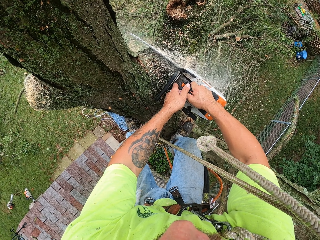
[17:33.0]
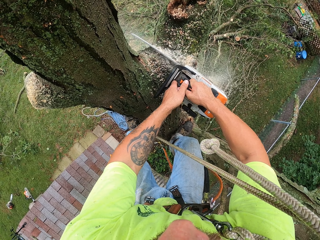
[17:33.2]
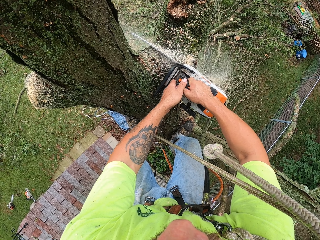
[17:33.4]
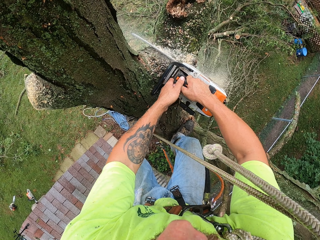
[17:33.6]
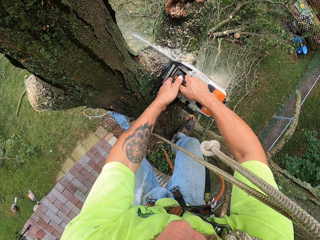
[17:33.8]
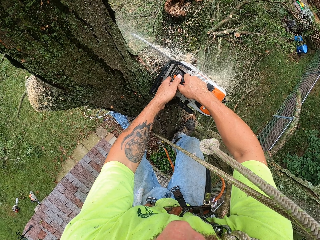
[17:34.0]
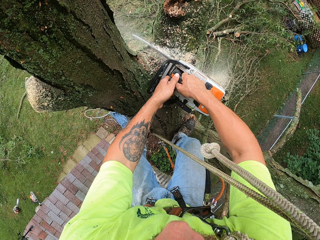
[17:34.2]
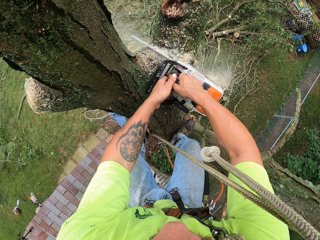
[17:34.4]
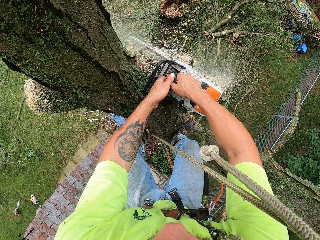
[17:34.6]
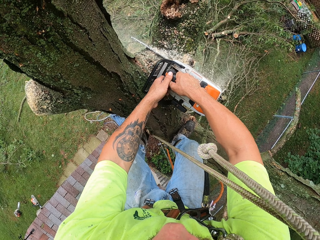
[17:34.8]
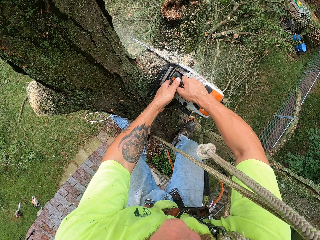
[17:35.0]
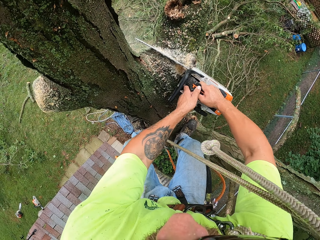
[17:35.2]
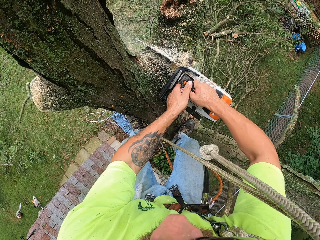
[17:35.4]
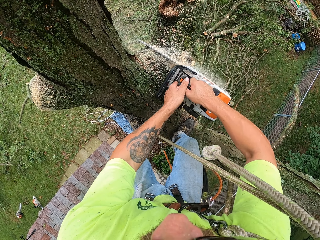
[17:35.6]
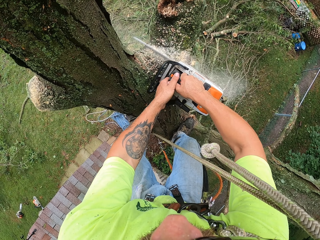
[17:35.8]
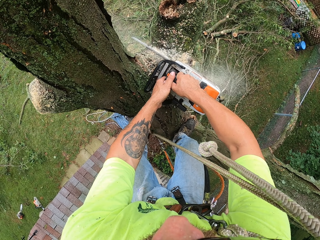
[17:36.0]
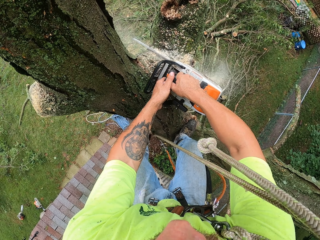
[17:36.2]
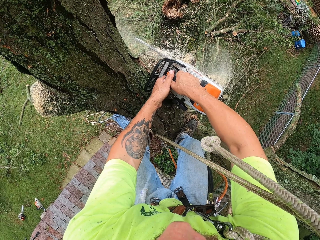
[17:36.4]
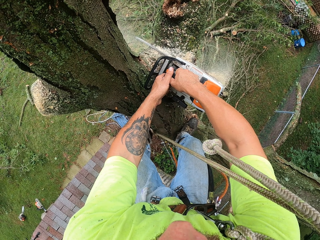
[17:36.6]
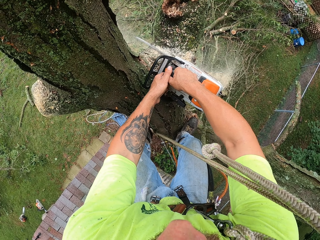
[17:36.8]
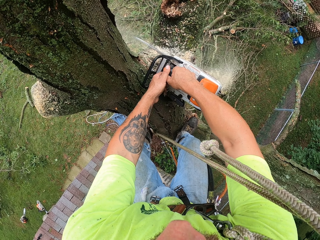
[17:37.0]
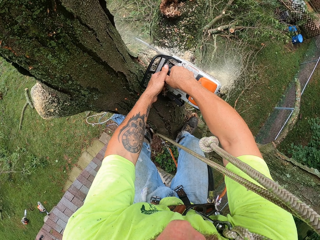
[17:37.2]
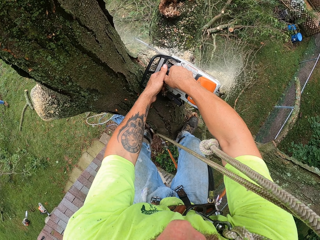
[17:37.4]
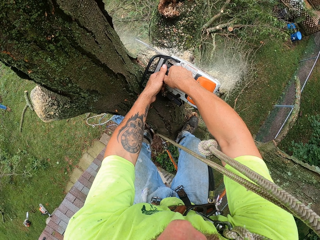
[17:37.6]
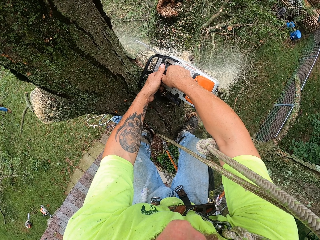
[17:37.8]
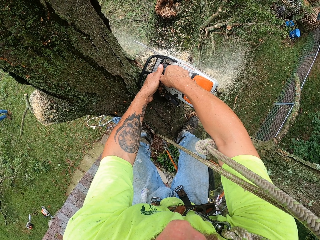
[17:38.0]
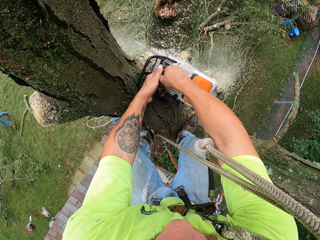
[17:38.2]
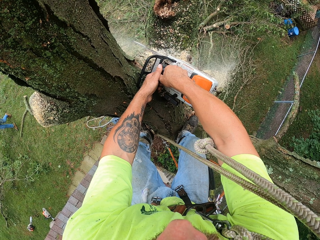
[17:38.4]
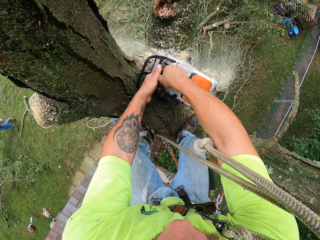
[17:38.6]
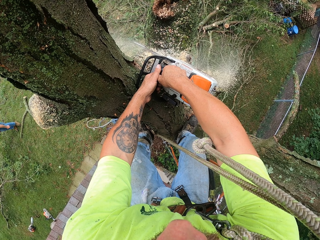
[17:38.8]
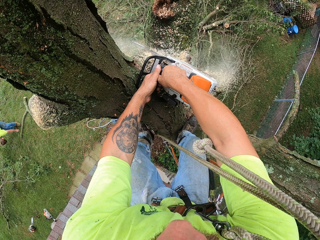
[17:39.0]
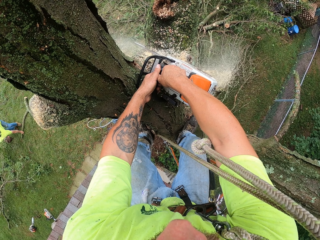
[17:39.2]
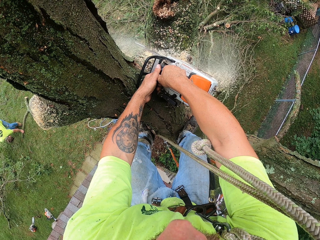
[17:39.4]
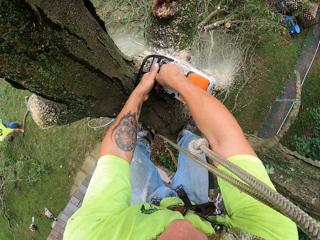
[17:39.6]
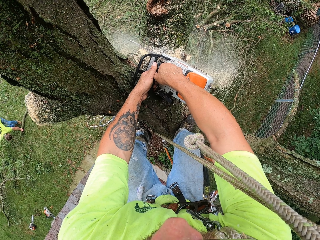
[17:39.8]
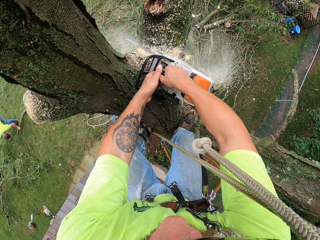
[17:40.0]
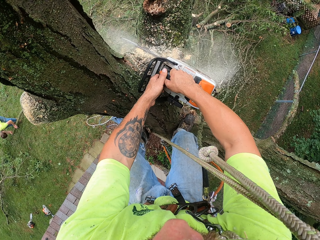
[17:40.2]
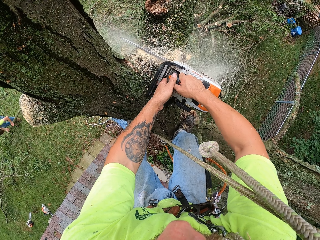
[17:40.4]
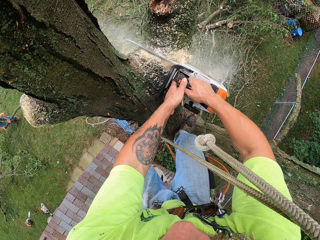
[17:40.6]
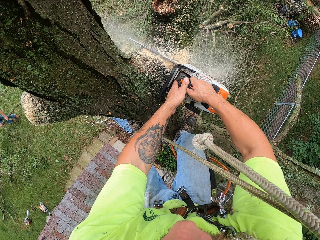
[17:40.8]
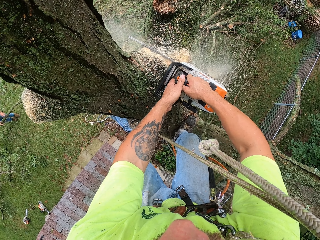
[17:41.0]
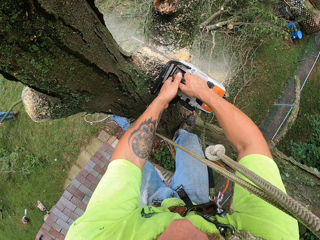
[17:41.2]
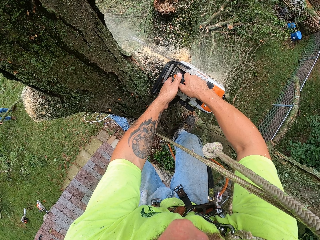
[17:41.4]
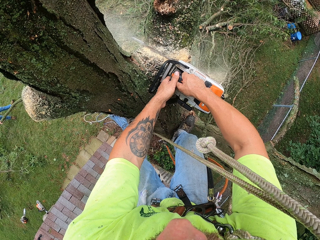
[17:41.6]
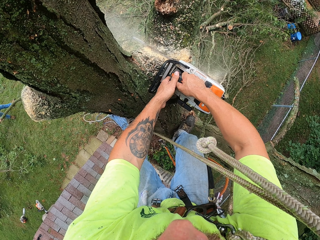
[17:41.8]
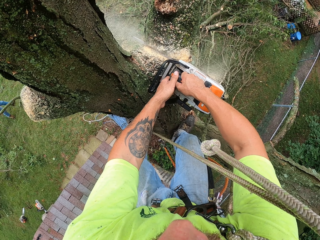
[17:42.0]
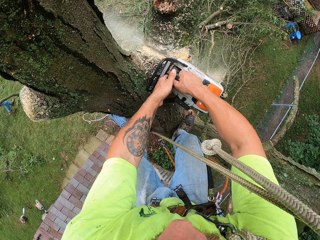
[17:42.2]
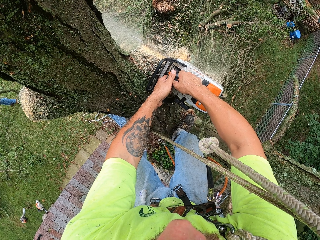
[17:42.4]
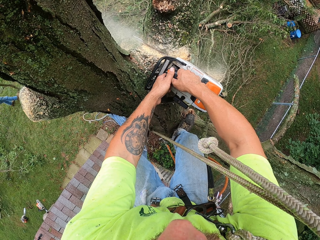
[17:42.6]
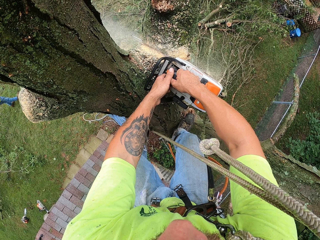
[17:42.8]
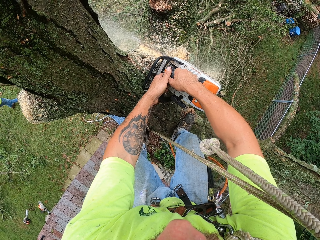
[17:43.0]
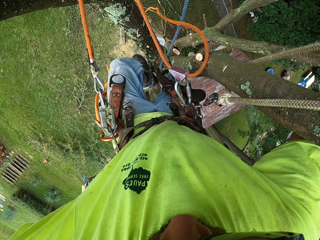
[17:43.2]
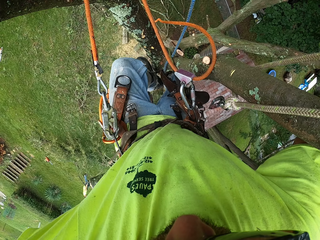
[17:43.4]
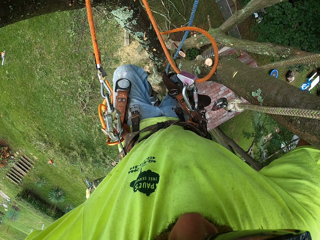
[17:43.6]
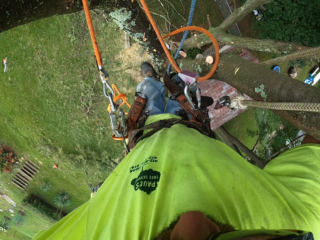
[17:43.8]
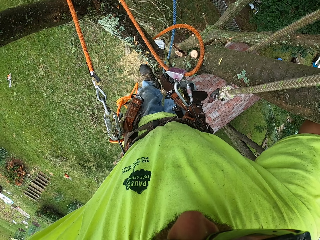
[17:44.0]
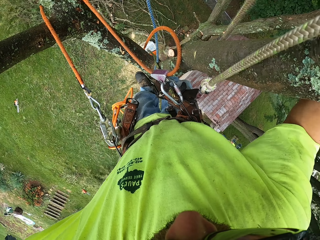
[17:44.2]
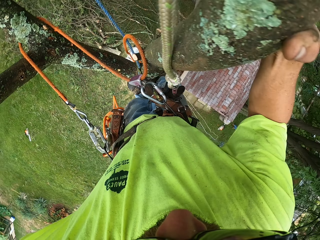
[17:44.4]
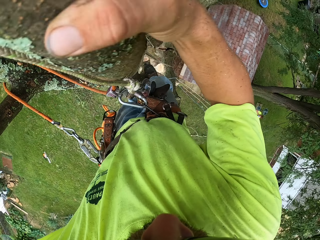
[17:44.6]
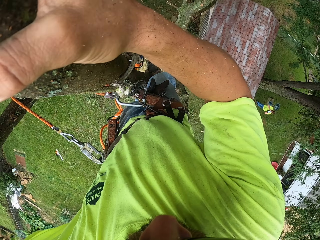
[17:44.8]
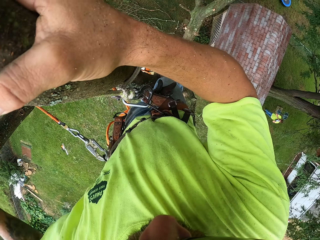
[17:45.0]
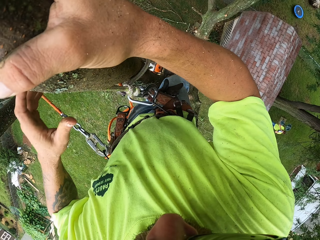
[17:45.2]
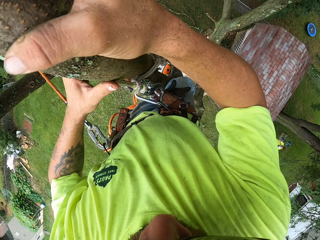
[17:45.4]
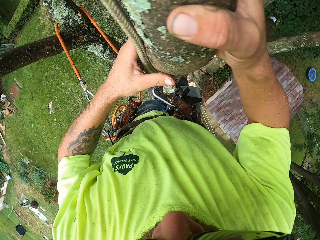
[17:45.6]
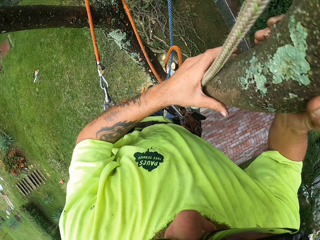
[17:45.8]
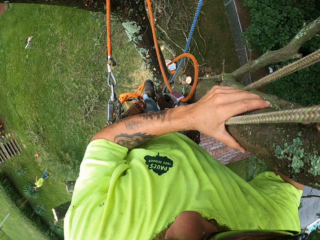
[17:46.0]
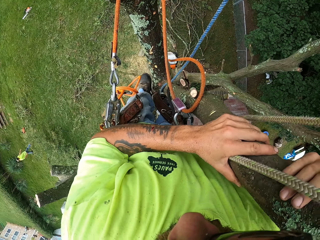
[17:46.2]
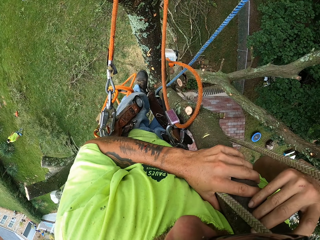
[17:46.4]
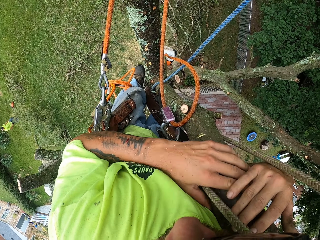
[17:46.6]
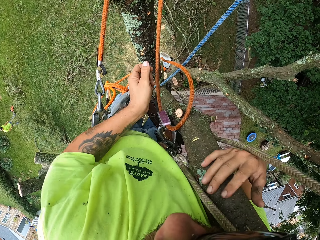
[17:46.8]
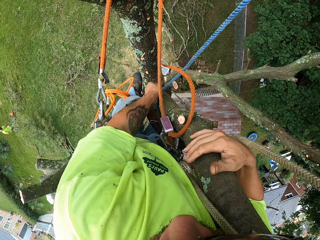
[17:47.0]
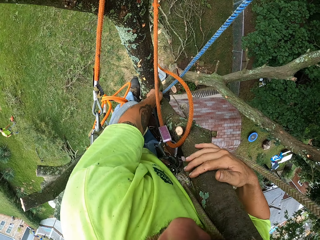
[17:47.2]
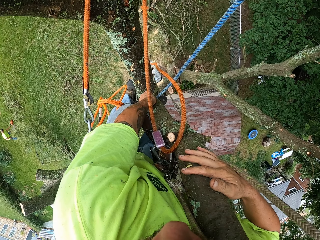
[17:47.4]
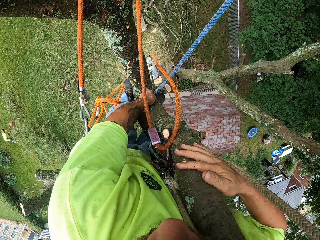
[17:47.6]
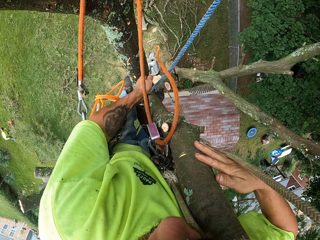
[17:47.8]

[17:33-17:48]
The man moves cut tree branches on the ground with his hands. The camera wearer adjusts himself on the tree with the aid of the climbing ropes with his hands. He pulls the chainsaw with the rope in both hands.

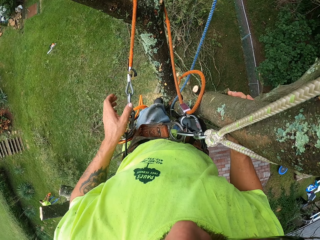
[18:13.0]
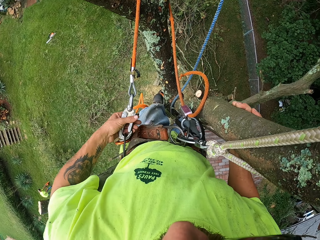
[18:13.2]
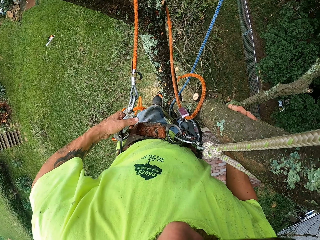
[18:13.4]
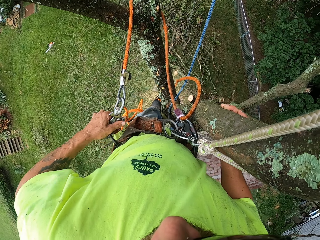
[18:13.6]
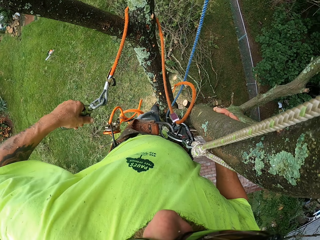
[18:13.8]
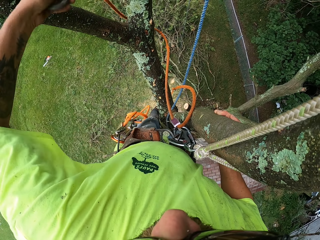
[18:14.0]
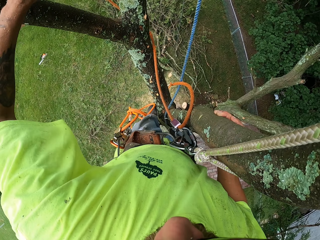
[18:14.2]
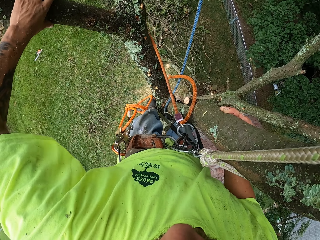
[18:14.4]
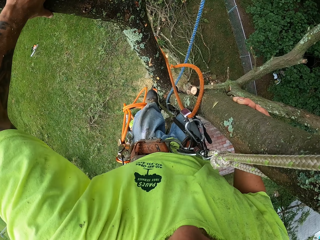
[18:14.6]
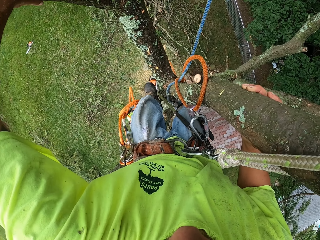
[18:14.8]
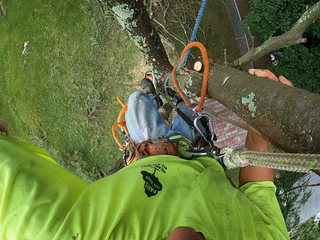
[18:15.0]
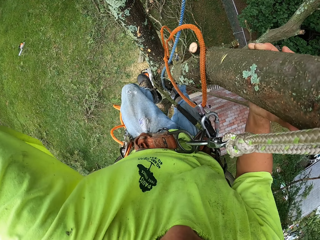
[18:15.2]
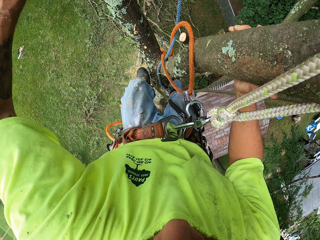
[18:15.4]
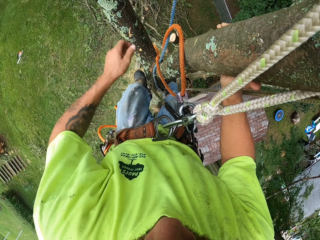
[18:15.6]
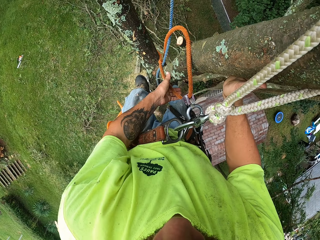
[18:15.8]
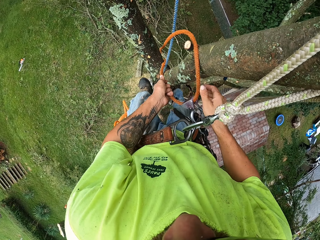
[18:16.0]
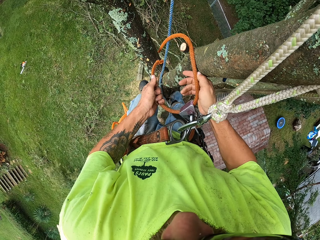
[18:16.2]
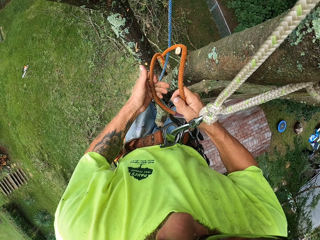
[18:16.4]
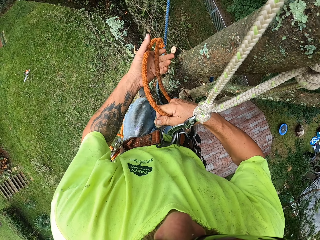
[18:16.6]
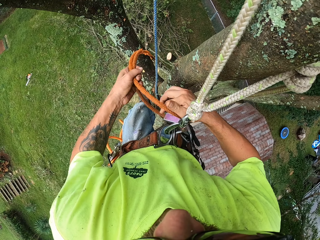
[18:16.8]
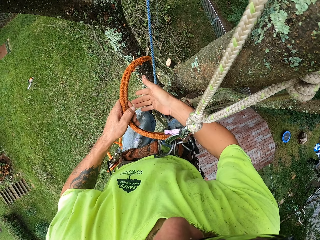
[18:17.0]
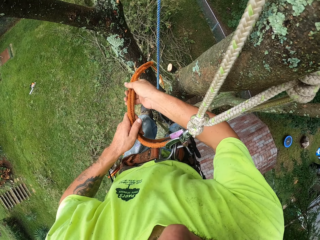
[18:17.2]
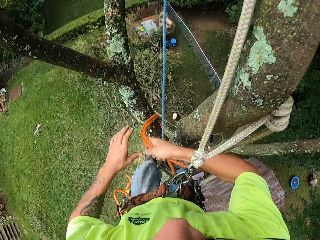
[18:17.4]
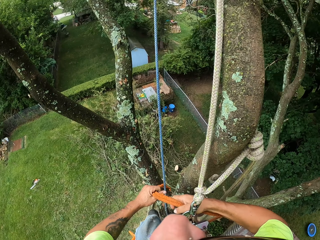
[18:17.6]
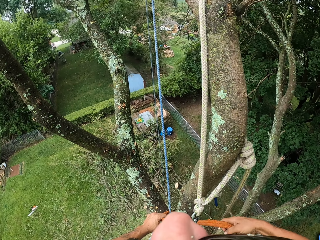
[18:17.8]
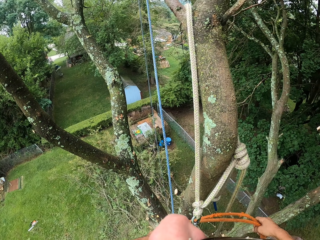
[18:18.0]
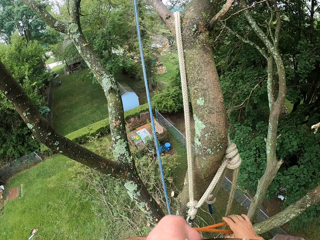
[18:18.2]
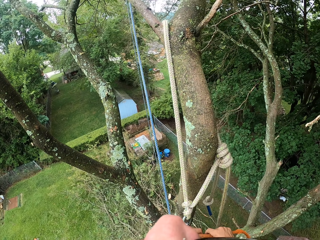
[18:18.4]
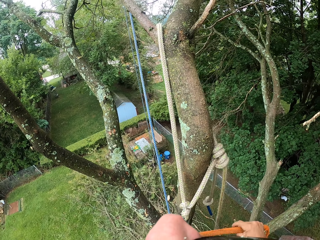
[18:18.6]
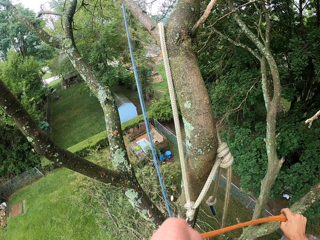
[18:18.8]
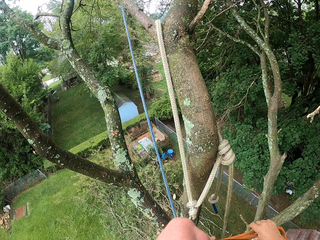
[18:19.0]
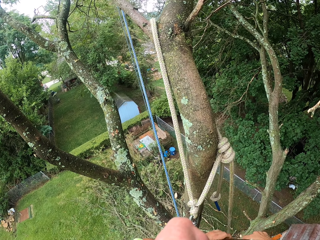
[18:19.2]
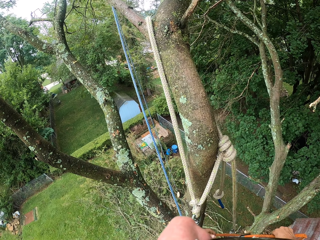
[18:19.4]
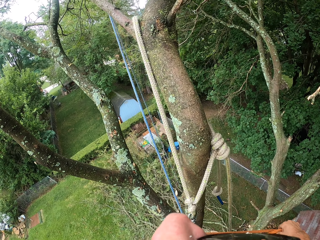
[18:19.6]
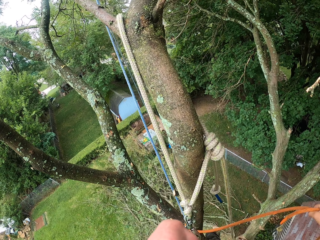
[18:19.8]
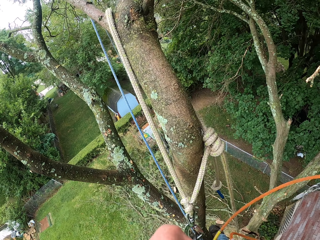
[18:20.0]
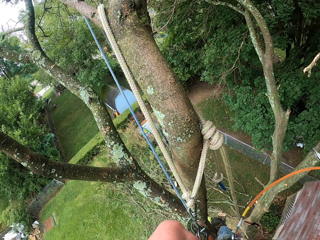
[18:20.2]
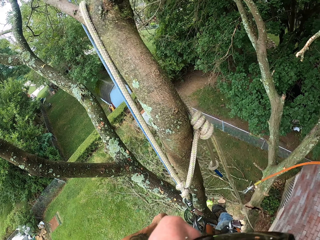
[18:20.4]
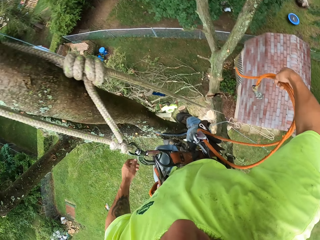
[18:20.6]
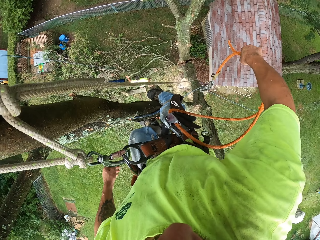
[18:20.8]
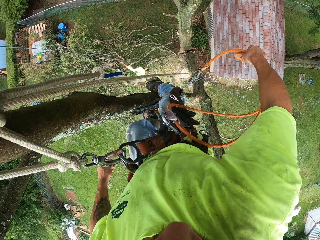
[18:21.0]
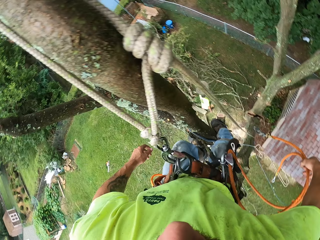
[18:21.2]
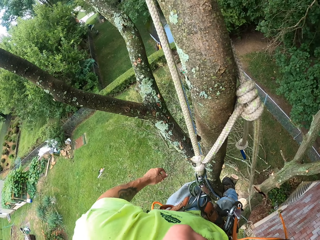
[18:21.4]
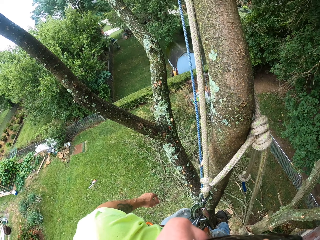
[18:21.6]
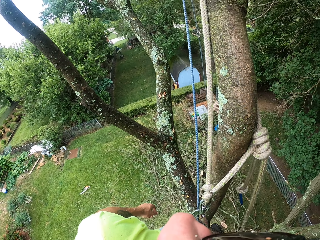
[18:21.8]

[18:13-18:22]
The camera wearer removes the other rope. They adjust a rope with both hands.
